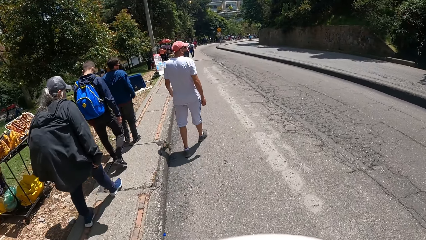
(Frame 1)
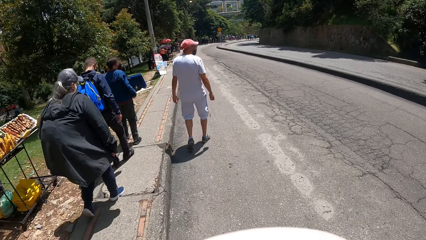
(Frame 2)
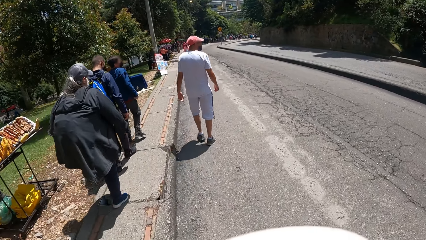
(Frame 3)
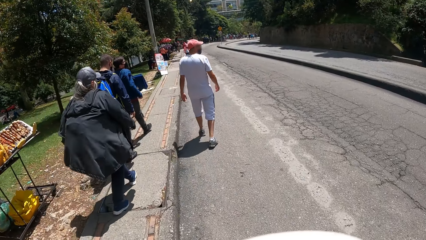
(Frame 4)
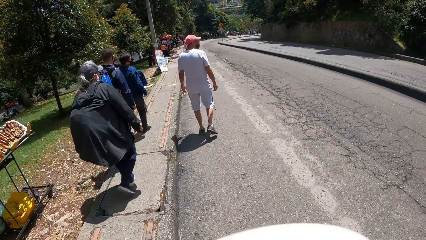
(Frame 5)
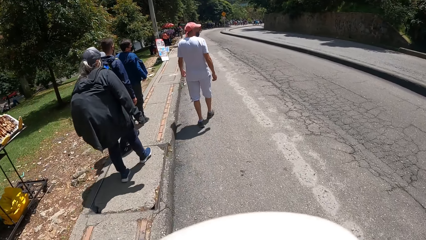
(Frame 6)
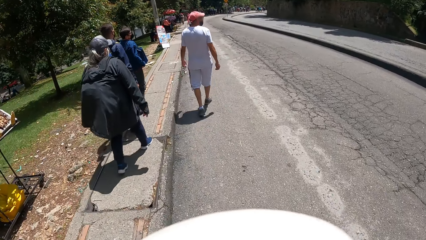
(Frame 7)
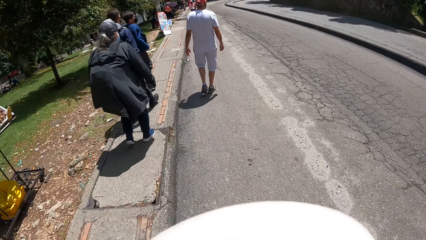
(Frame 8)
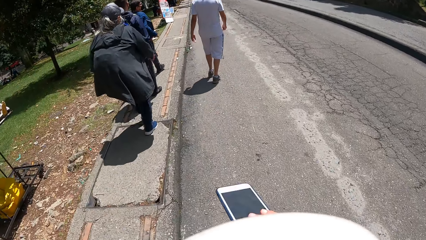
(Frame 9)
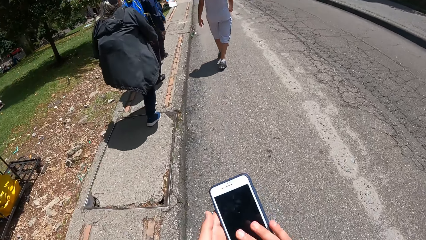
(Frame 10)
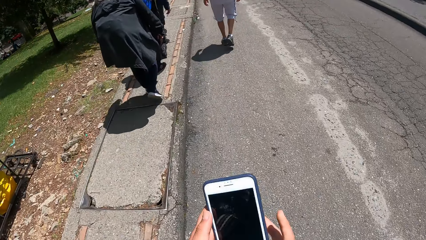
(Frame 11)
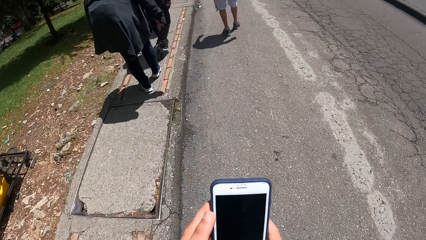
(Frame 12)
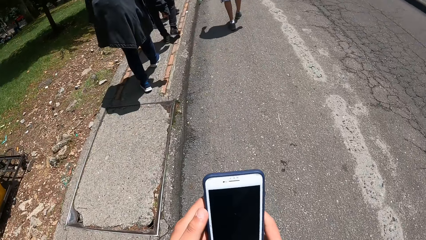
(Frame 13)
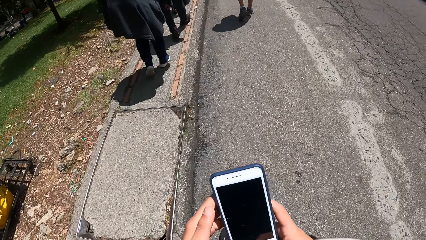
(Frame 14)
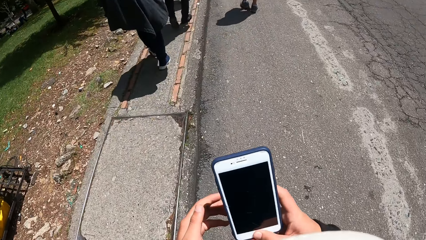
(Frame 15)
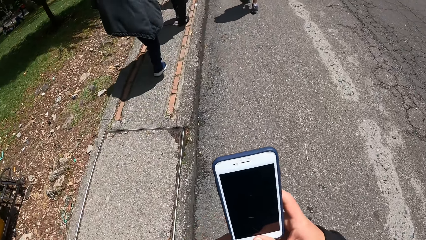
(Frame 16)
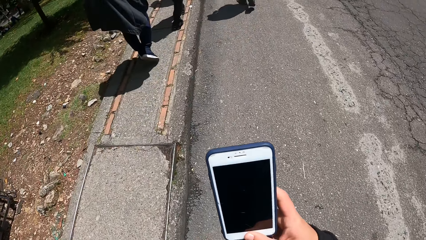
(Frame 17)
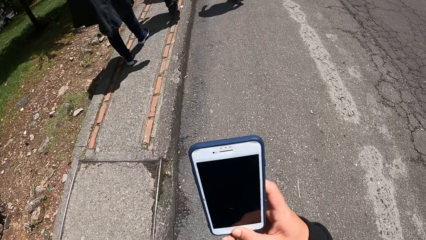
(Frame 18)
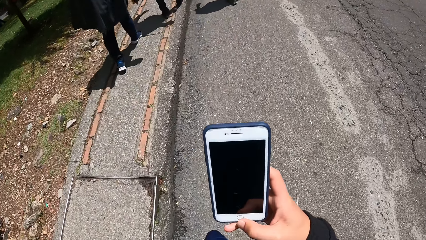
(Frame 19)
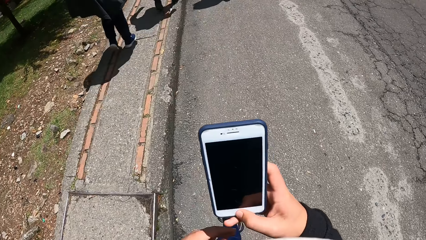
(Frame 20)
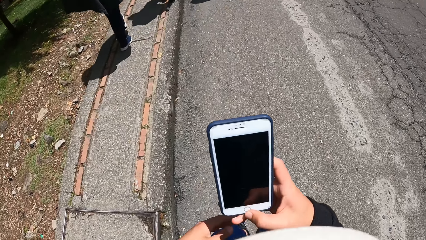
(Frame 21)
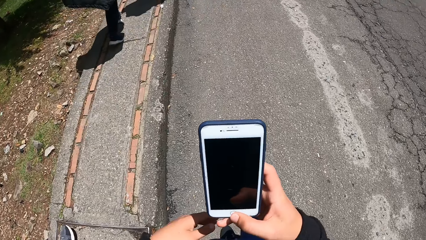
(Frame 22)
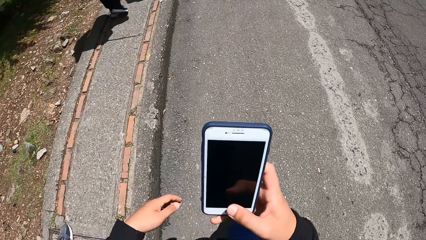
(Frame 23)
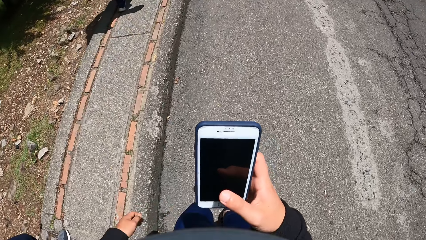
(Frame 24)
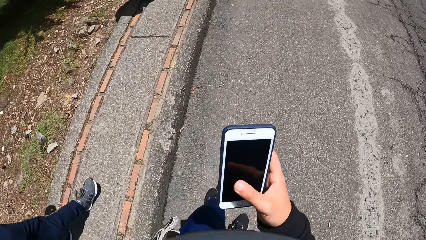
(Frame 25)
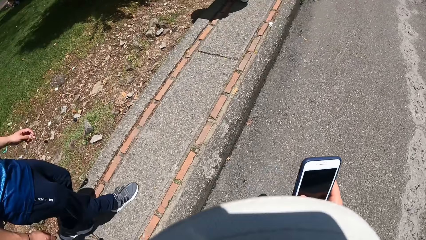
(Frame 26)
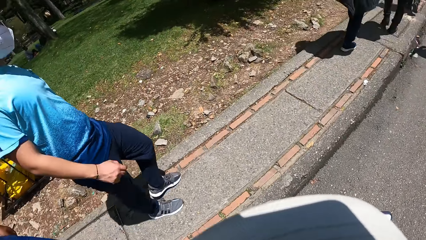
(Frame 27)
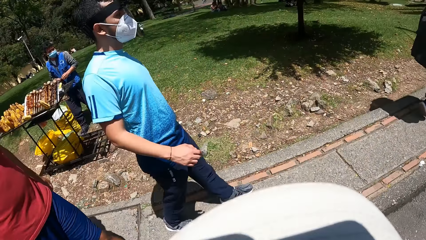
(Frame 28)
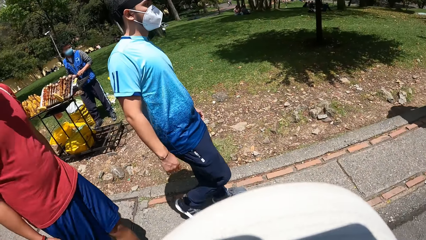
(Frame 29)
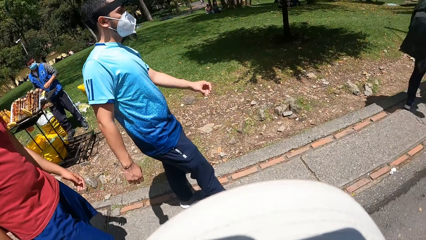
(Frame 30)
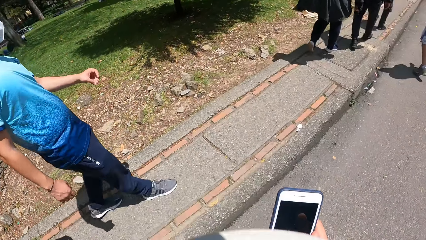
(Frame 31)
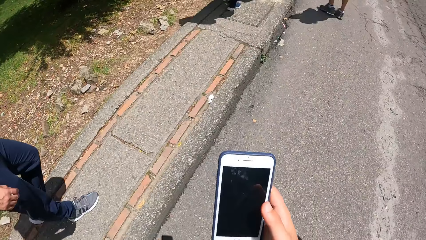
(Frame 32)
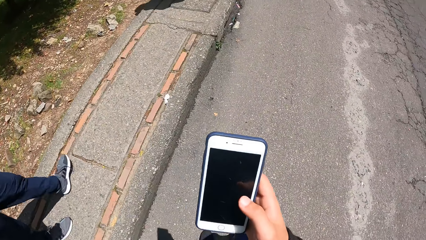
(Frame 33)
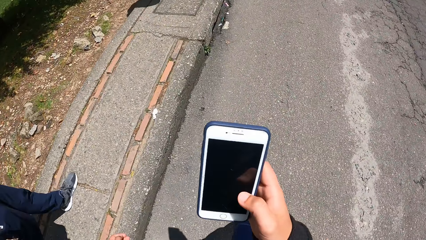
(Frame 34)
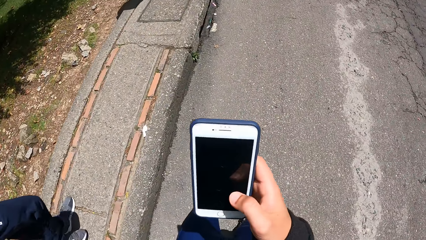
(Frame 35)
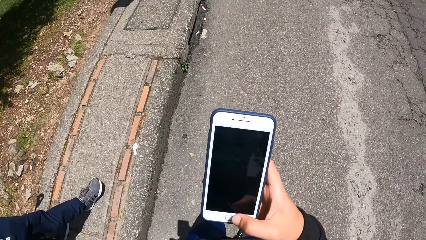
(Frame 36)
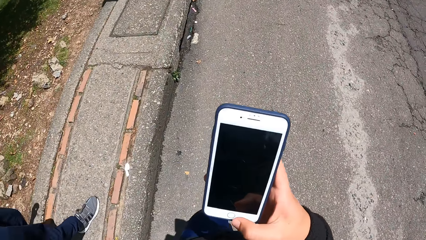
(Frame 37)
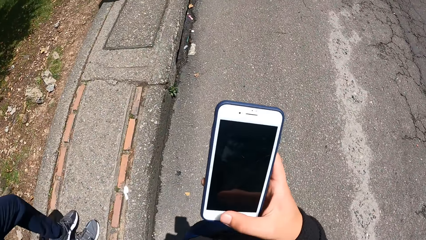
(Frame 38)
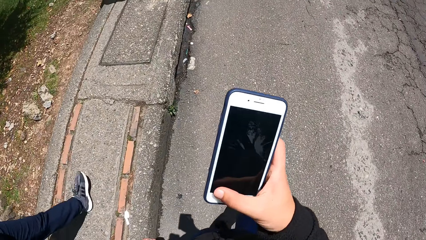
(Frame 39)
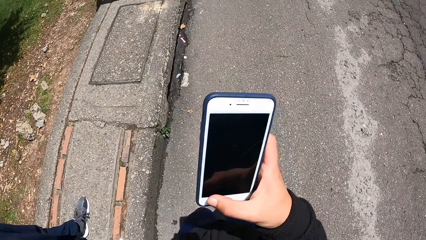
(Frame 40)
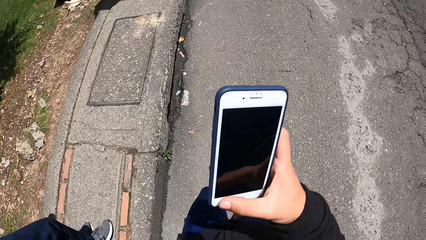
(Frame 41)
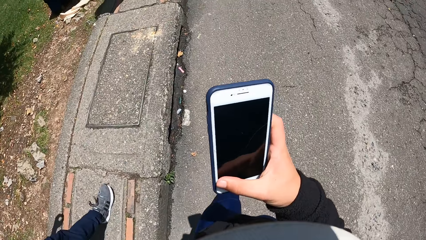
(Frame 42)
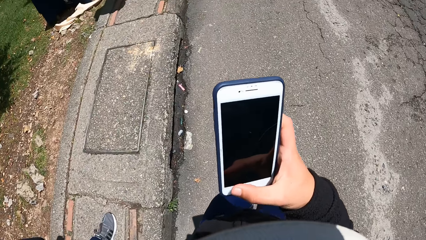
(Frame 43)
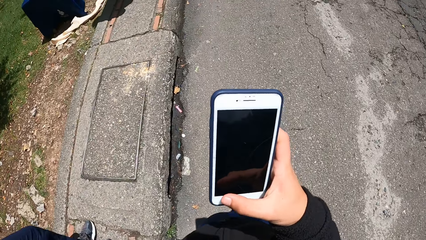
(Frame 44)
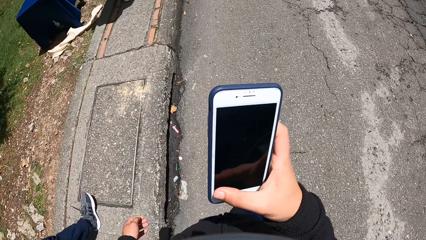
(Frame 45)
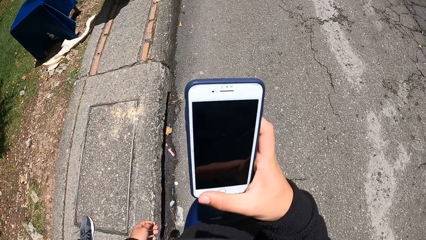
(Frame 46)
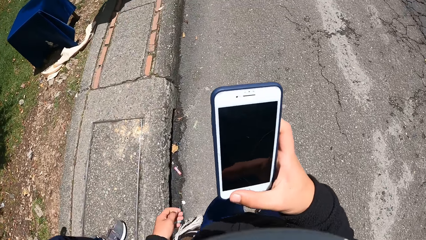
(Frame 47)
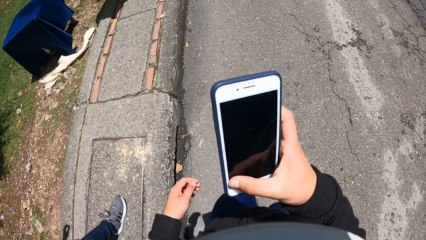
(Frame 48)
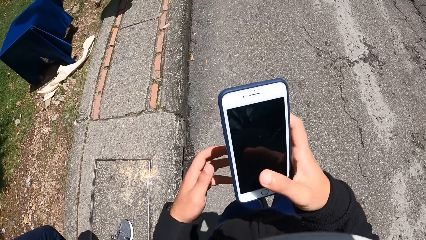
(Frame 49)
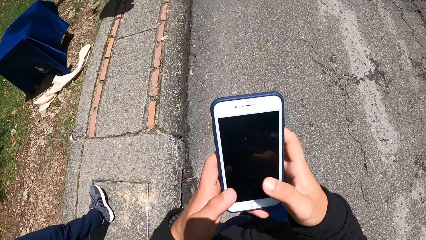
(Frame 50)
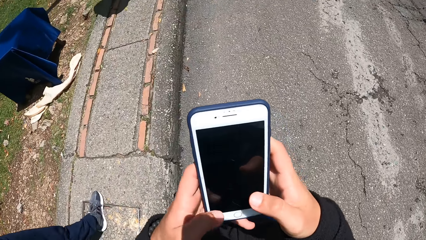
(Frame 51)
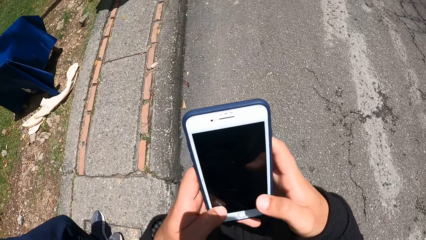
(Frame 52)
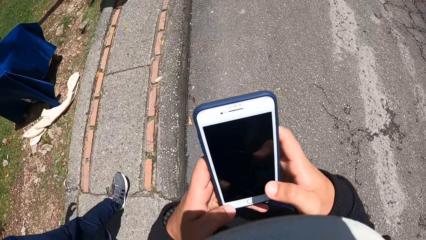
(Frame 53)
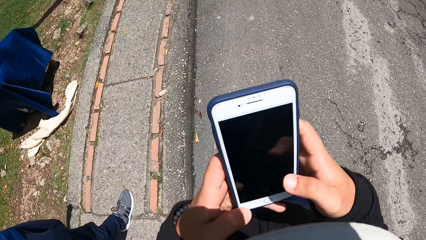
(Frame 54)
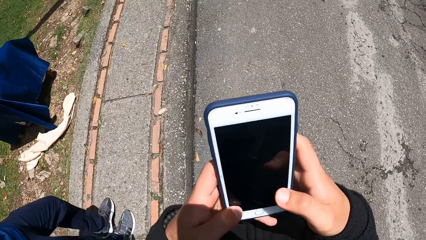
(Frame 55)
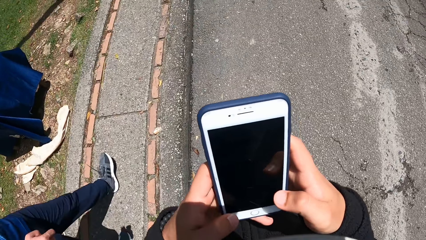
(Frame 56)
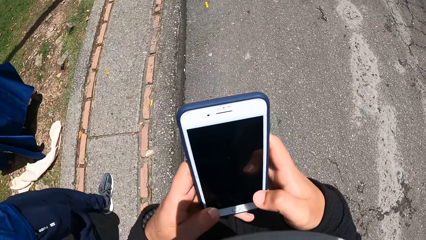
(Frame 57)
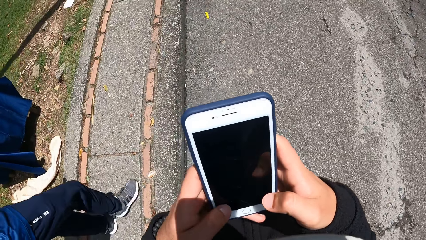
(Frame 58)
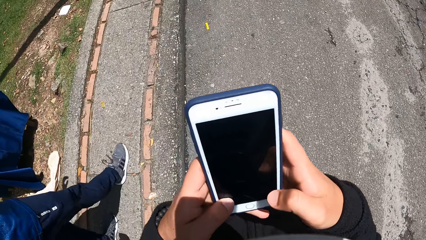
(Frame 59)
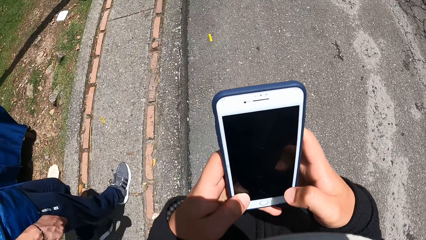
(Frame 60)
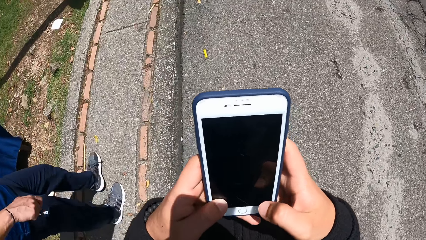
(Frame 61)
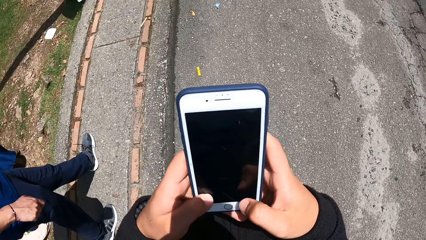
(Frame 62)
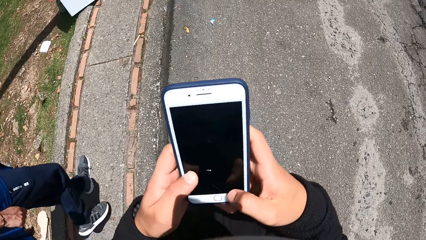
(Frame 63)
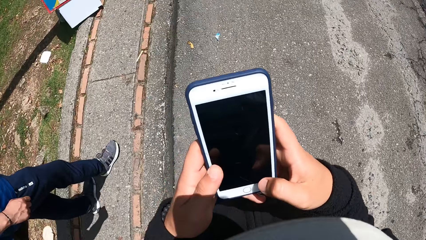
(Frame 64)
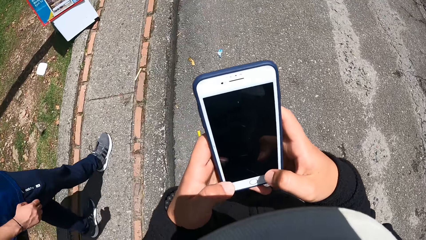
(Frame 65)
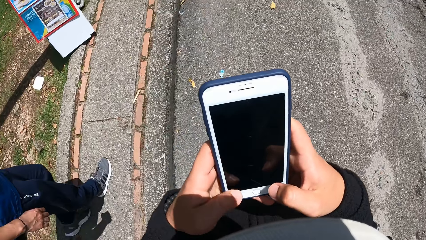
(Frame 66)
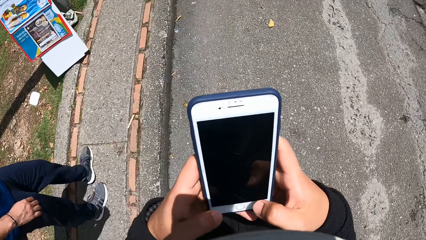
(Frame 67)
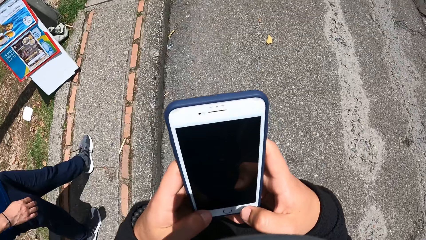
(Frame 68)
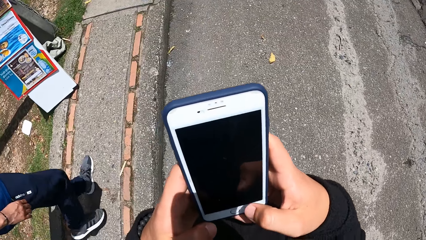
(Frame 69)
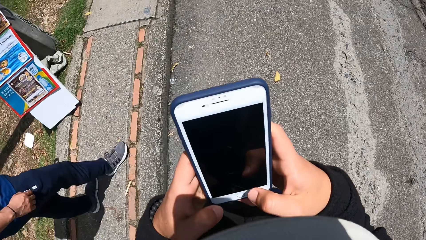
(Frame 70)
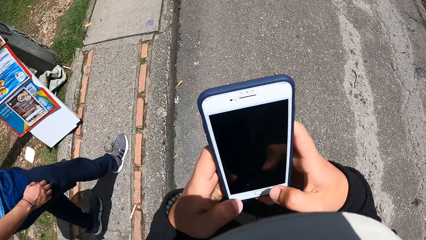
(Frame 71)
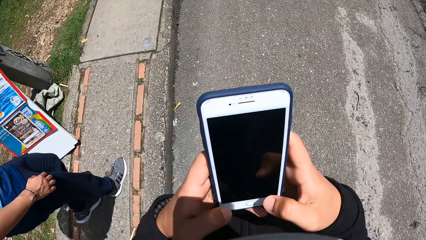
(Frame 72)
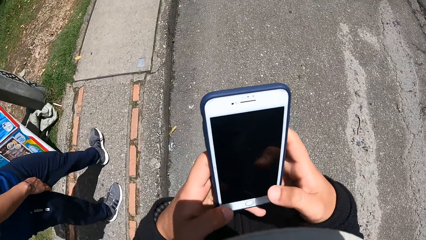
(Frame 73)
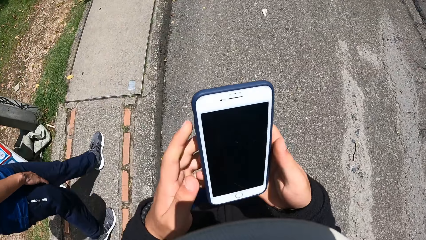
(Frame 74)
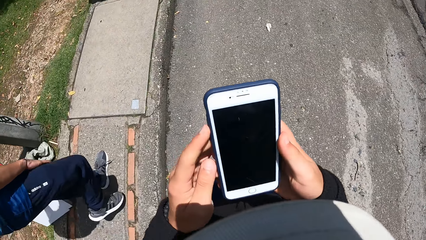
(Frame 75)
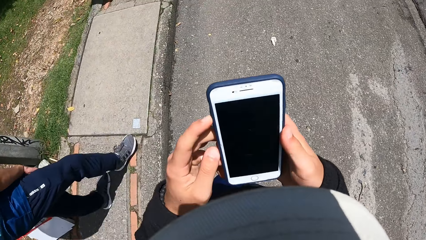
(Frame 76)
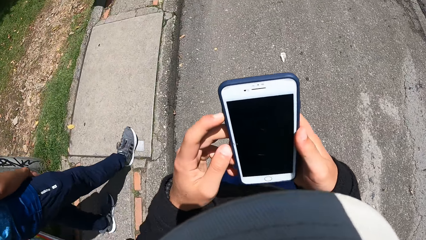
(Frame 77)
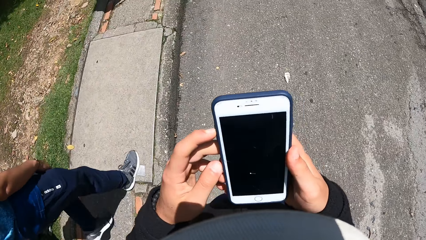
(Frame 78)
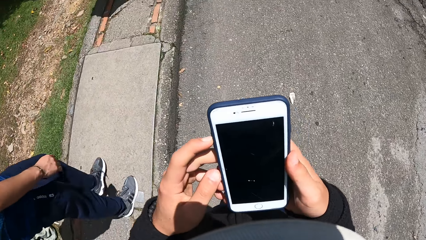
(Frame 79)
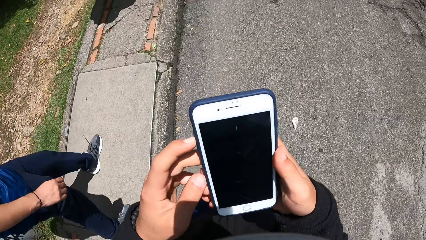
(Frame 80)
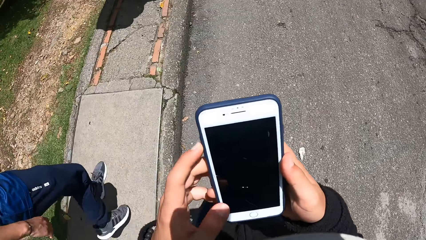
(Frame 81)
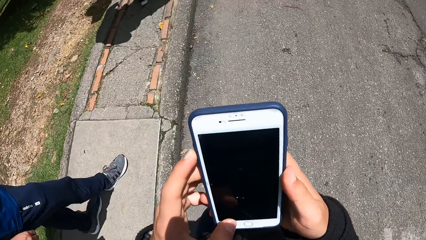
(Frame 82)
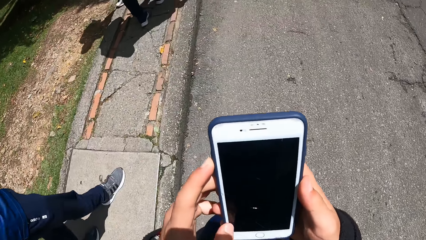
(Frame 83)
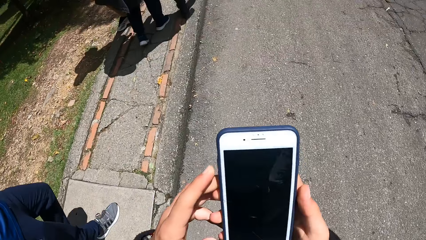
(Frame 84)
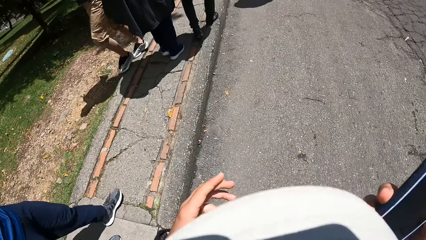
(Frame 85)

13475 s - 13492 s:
The camera wearer holds the phone with his left hand on the road. He walks in the streets. He holds the phone with both hands on the road. He operates the phone with his right hand on the road. He looks at a man on the road. He operates the phone with both hands on the road.
